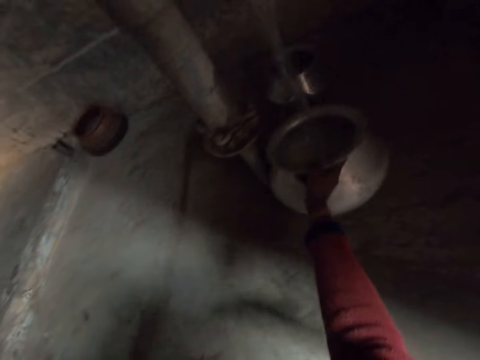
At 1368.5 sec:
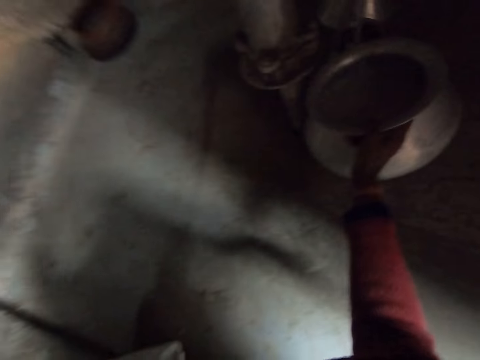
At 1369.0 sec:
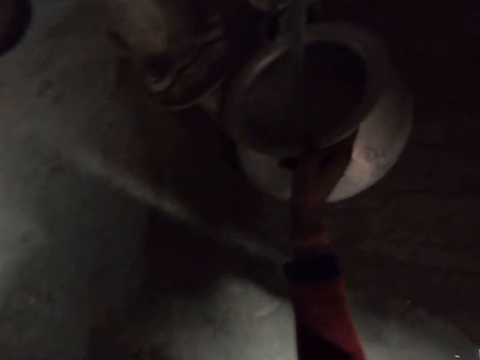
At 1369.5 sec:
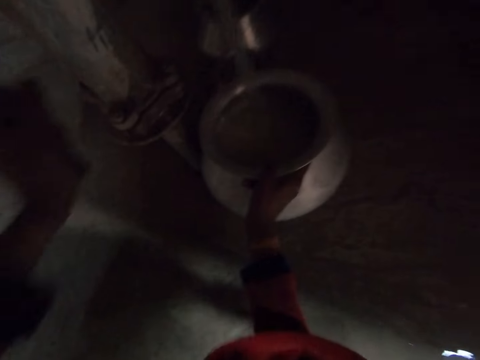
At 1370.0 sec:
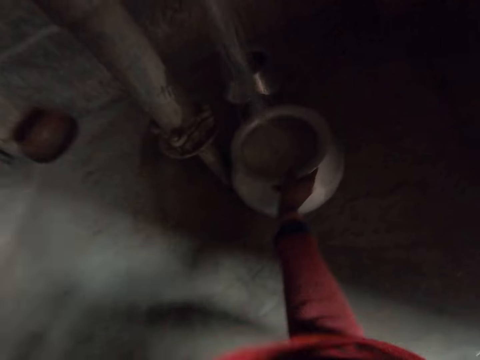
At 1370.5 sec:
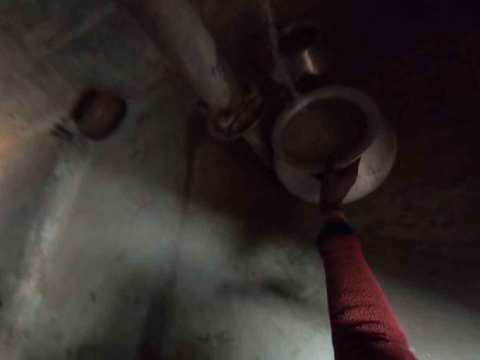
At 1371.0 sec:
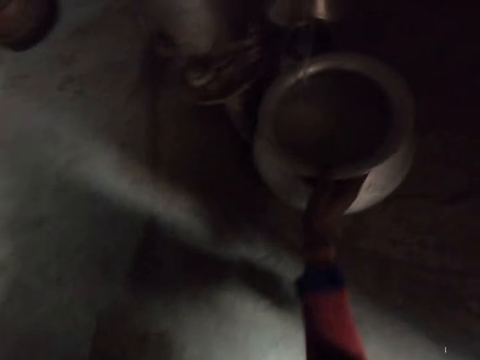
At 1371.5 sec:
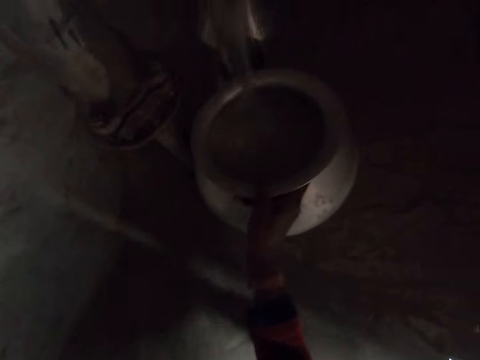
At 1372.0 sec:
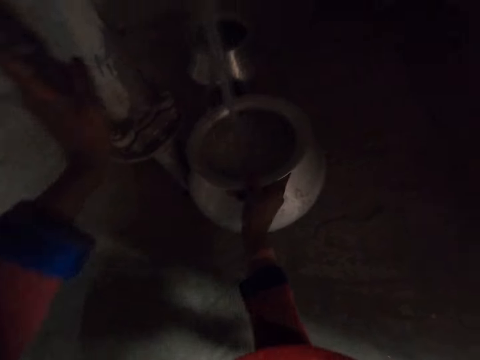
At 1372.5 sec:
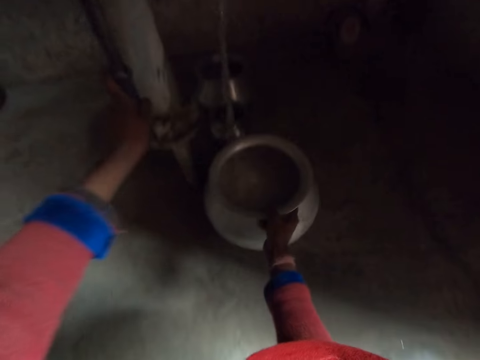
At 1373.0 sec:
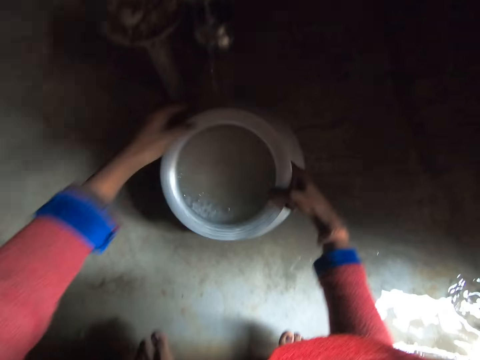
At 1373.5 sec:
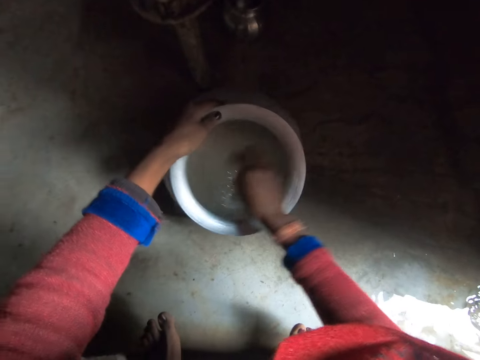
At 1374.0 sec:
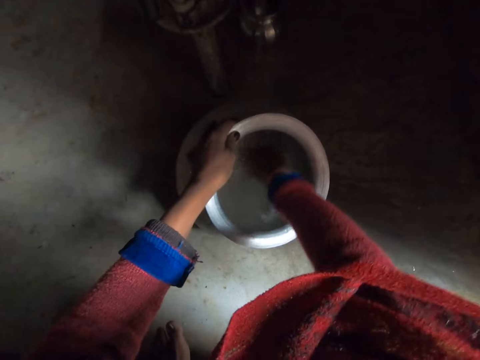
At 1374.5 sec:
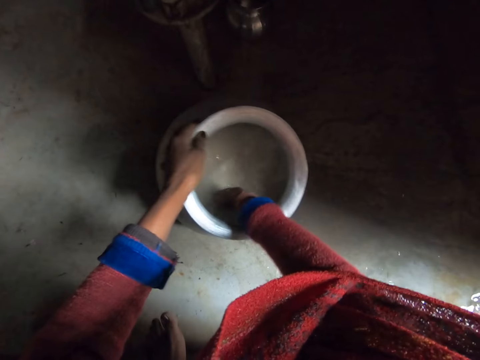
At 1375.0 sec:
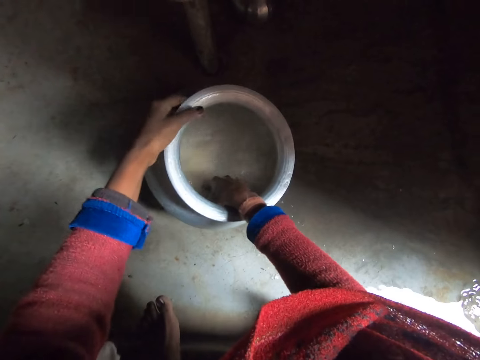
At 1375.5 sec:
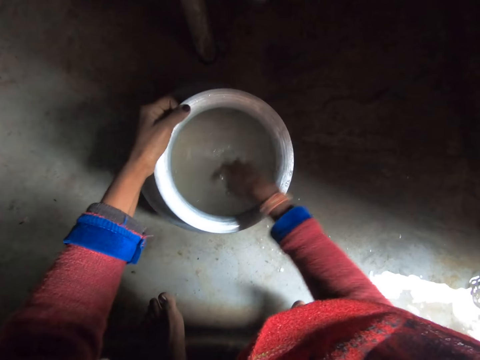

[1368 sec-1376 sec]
The camera wearer closes the tap. They operate the hand water pump with the left hand, pull out the pot of rice with the right hand, and move the pot of rice to the left hand. They wash the rice in the pot with the left hand.

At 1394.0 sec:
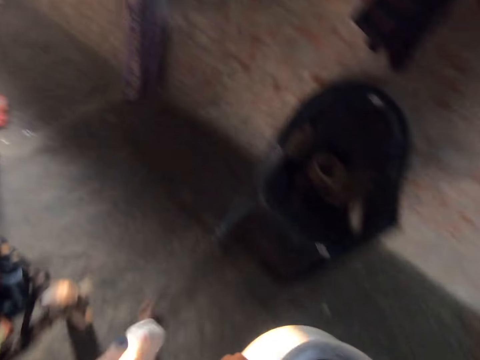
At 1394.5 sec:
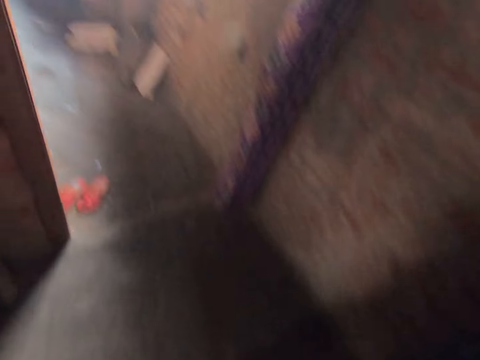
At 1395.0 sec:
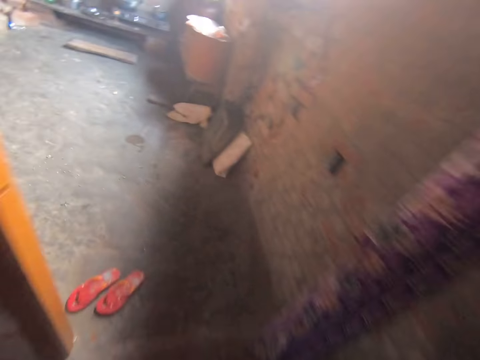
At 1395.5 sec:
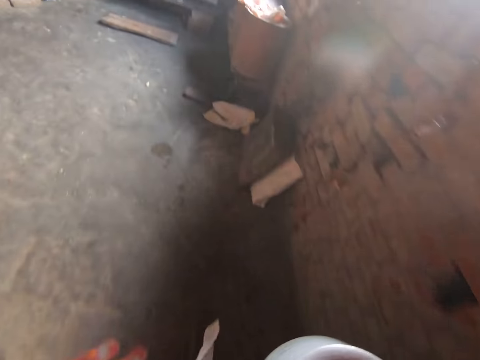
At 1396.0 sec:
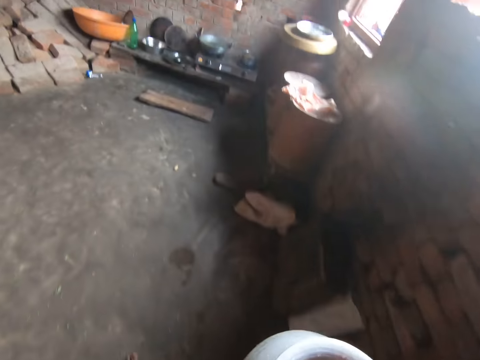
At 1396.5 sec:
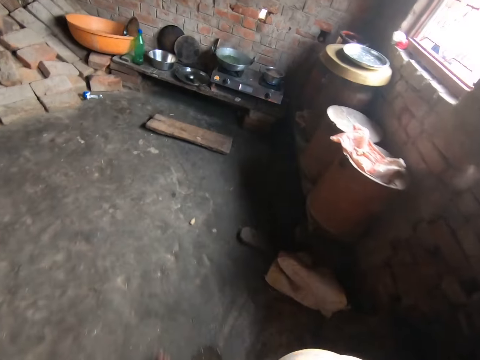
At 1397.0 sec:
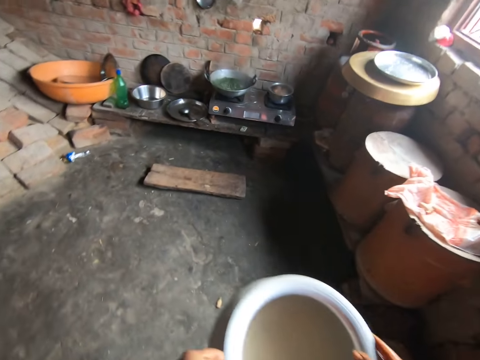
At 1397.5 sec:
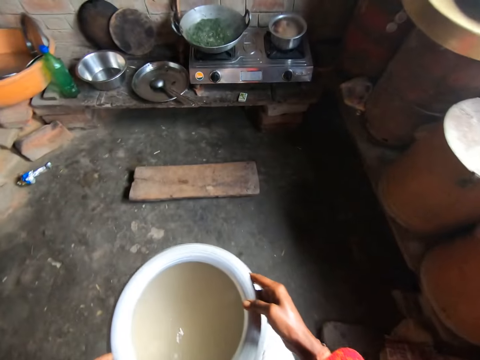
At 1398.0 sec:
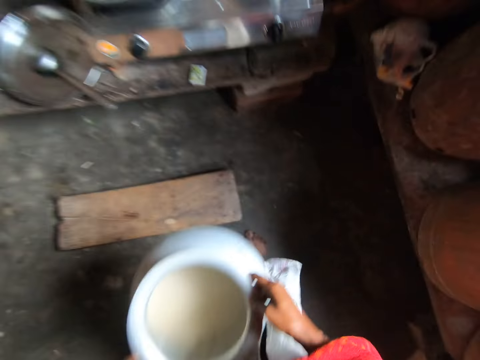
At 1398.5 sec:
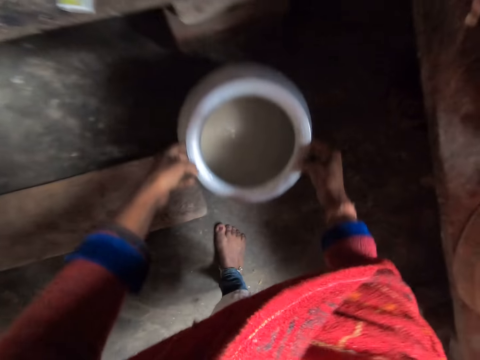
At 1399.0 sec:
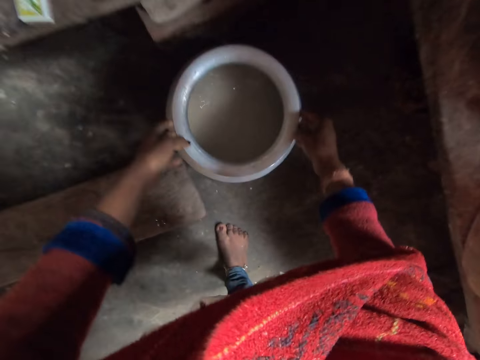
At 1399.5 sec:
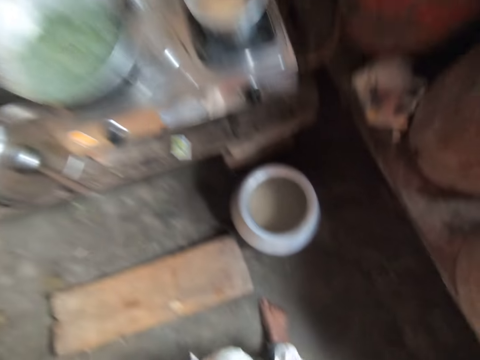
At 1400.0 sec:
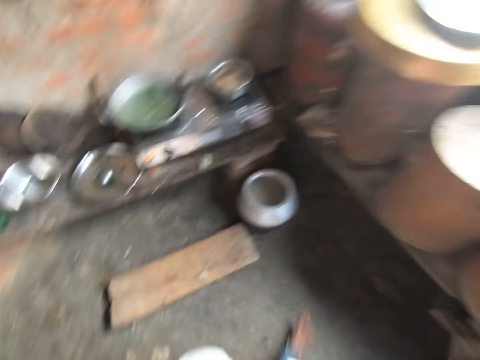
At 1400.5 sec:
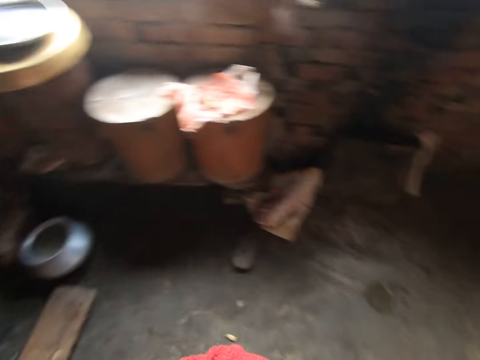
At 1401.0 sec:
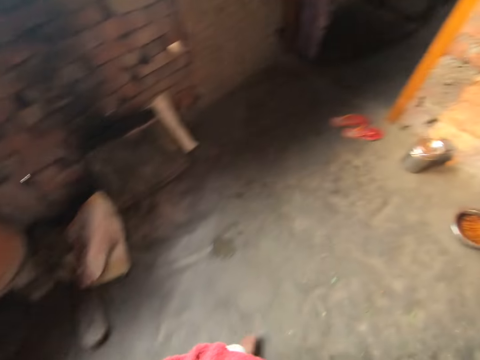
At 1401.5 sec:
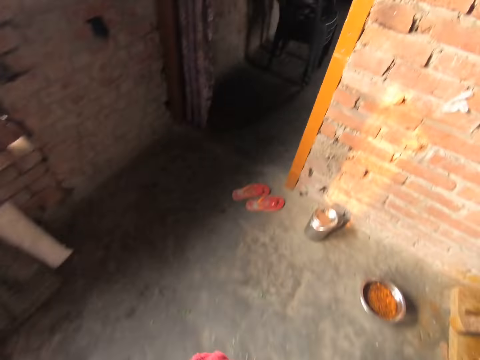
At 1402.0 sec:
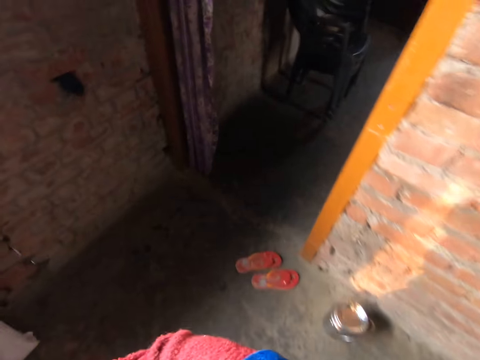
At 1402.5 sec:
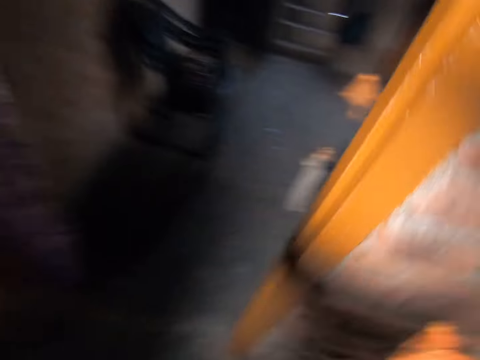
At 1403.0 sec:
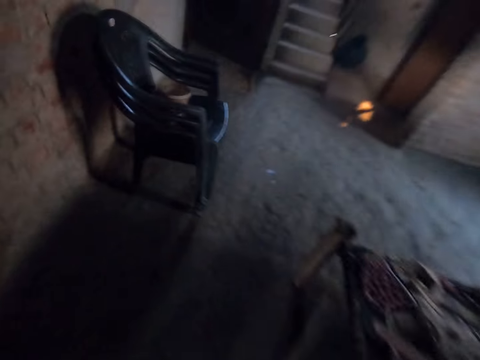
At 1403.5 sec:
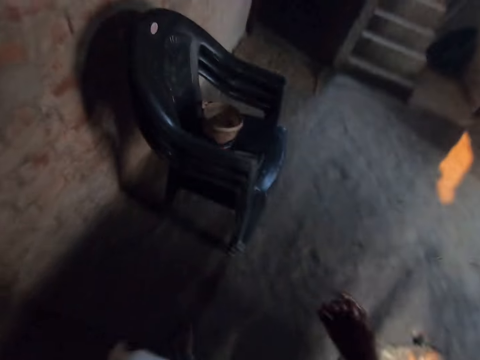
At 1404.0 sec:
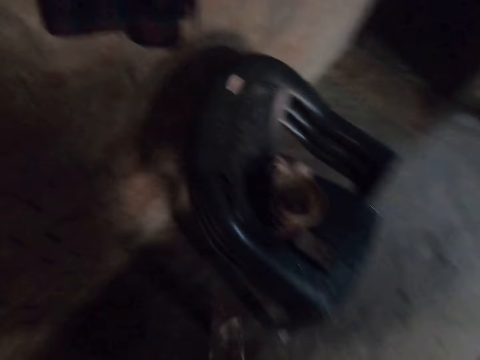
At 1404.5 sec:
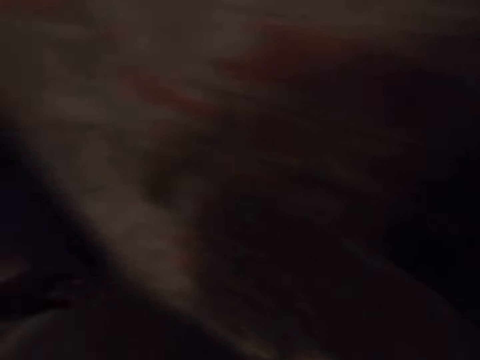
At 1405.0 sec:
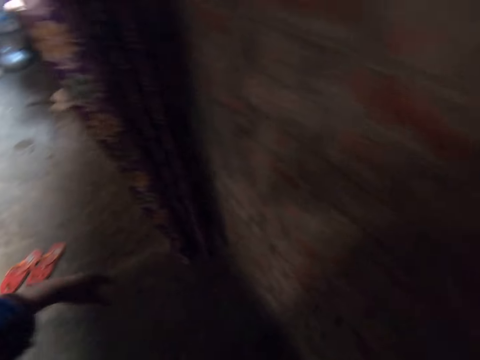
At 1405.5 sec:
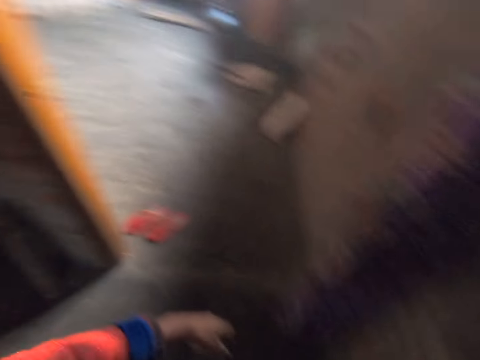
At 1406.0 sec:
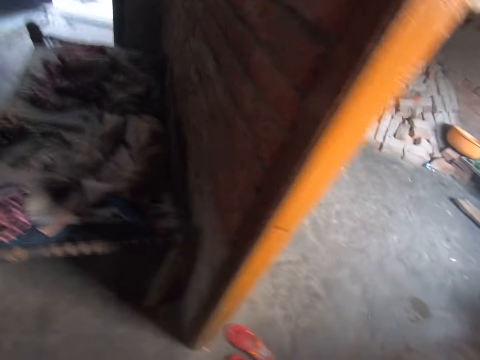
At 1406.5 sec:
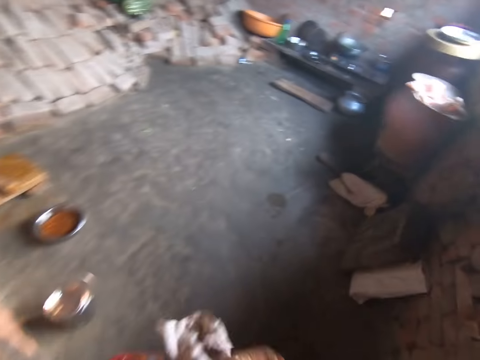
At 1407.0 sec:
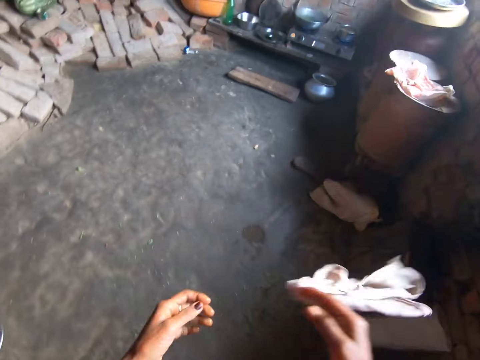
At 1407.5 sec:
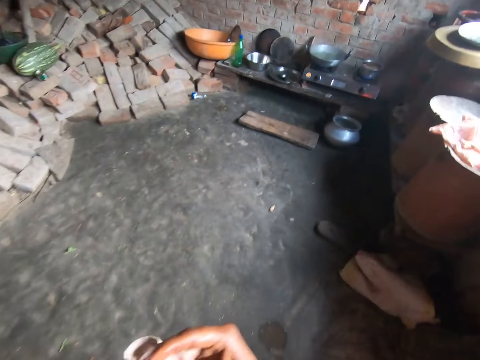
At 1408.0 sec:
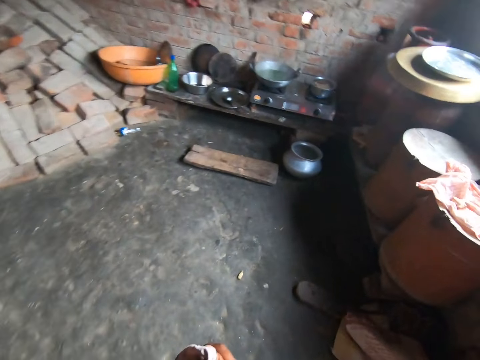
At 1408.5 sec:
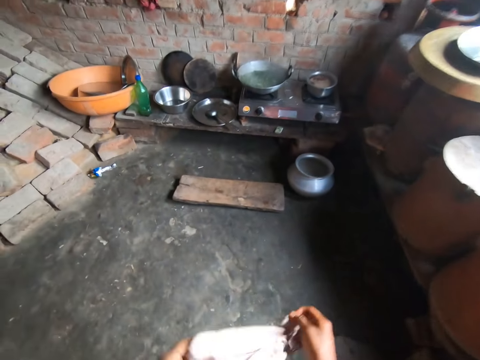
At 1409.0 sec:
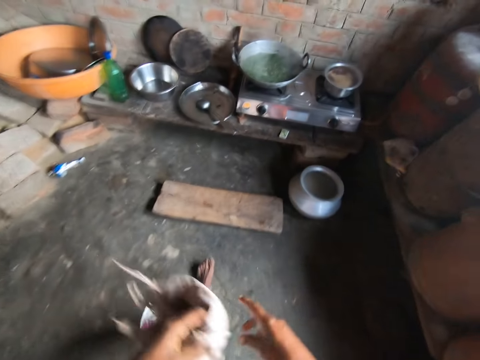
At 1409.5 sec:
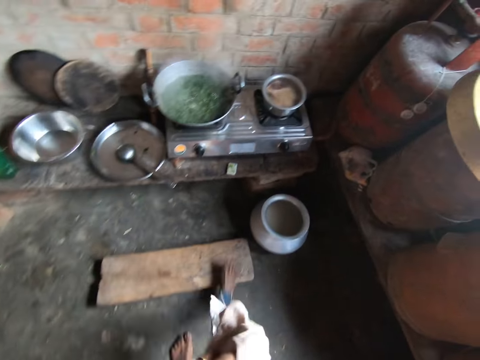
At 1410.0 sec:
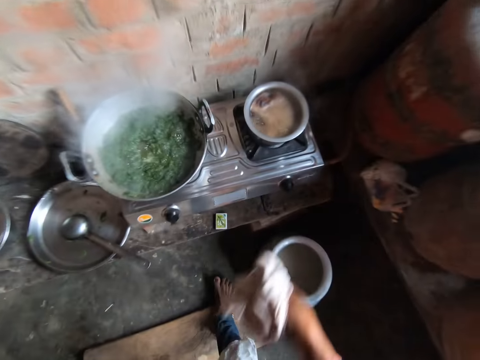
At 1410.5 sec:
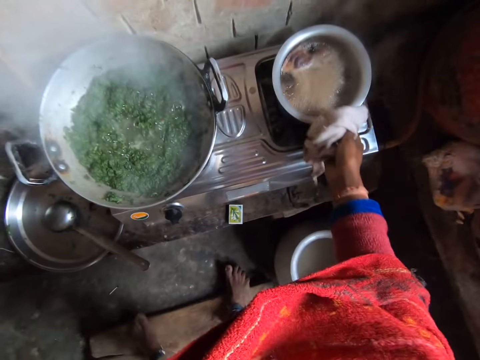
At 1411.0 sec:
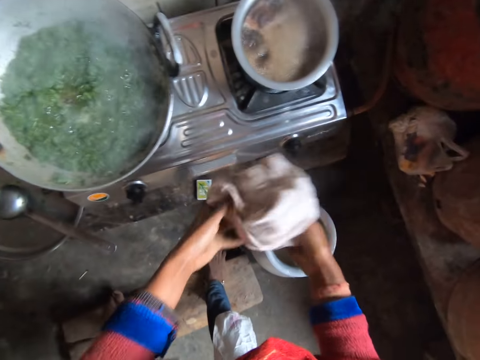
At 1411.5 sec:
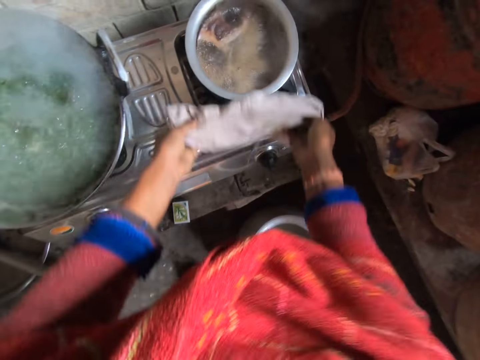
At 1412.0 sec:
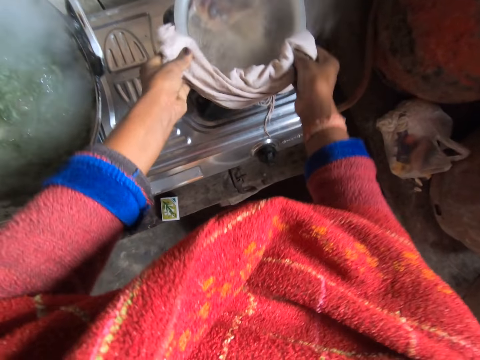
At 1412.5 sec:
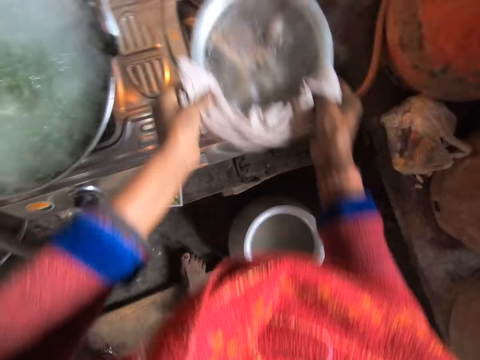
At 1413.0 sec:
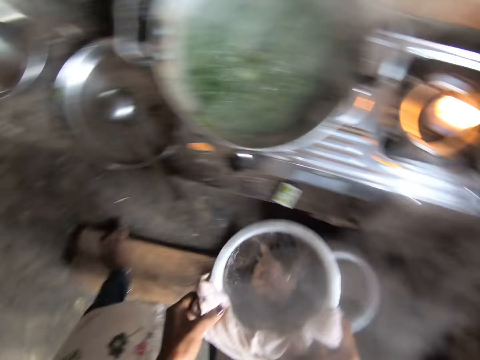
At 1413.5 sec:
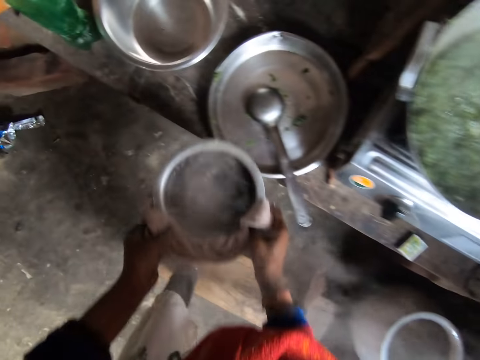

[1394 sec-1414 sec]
The camera wearer walks into the kitchen. They drop the pot of rice on the floor with both hands. They walk towards plastic chairs by the side of the kitchen entrance. They take a rag or cloth from the wall with the right hand. They clean both hands with the rag. They walk in the room holding the cloth. They lift the bowl or cooking pot of stew with the rag in both hands from the gas burner. They hold the cooking pot with the cloth.
